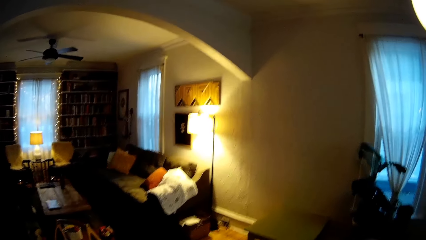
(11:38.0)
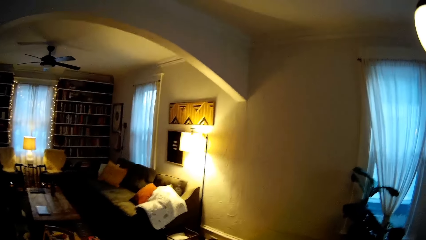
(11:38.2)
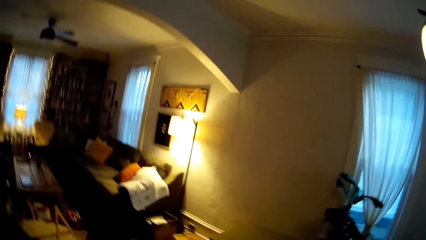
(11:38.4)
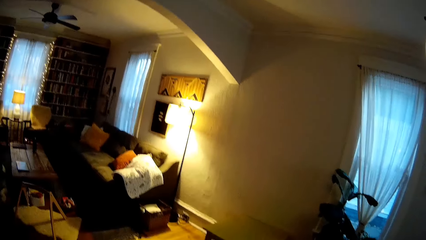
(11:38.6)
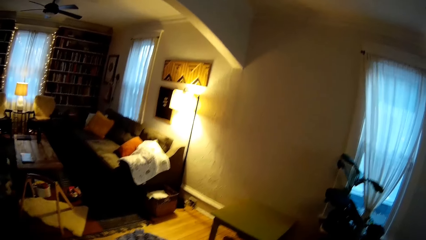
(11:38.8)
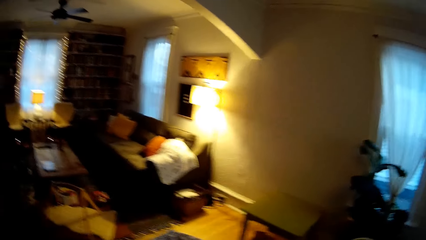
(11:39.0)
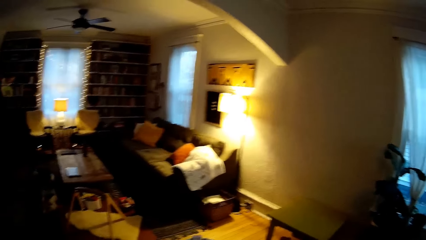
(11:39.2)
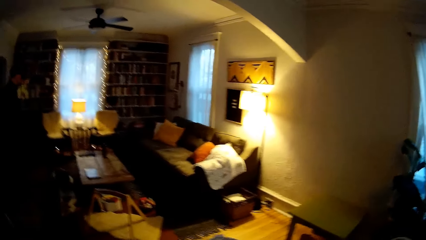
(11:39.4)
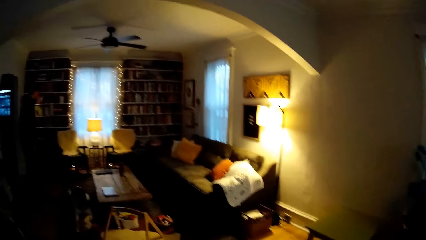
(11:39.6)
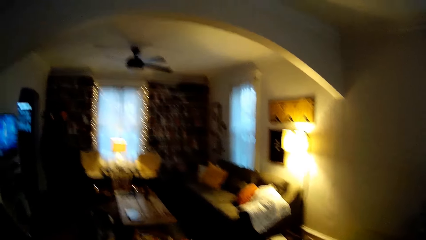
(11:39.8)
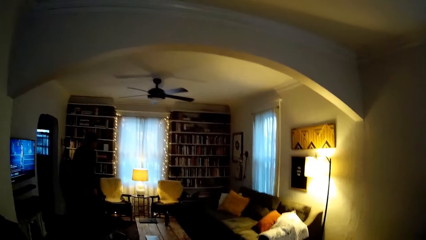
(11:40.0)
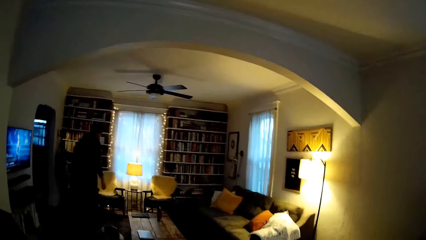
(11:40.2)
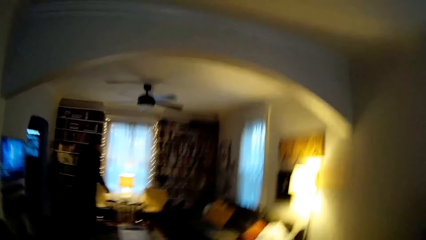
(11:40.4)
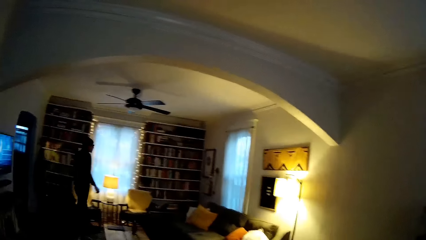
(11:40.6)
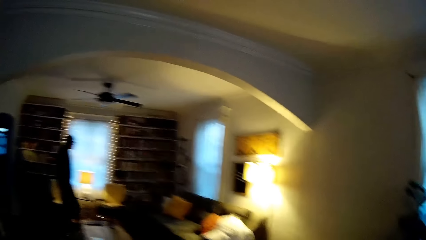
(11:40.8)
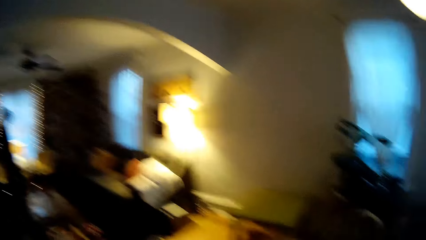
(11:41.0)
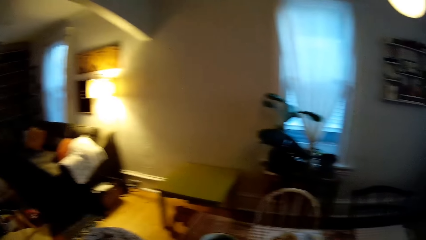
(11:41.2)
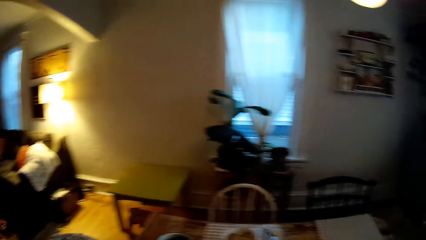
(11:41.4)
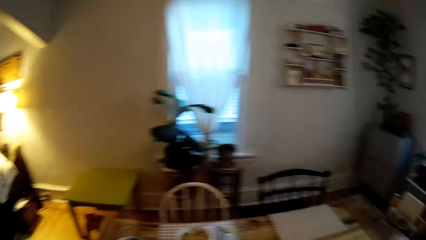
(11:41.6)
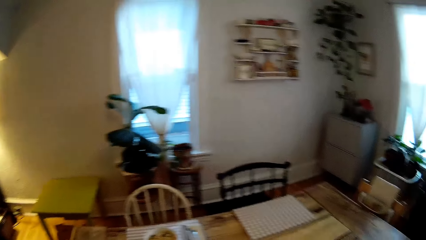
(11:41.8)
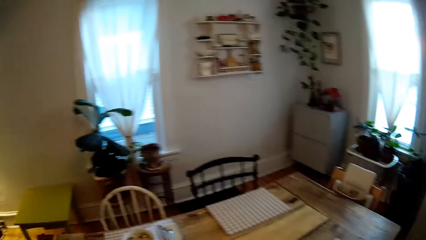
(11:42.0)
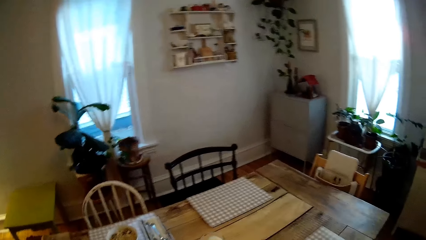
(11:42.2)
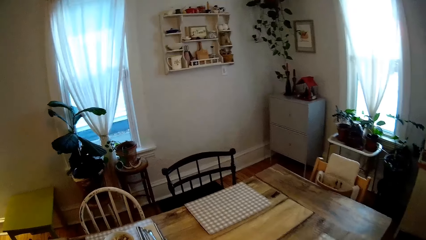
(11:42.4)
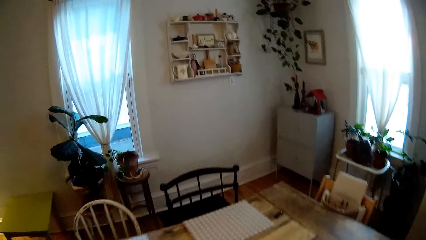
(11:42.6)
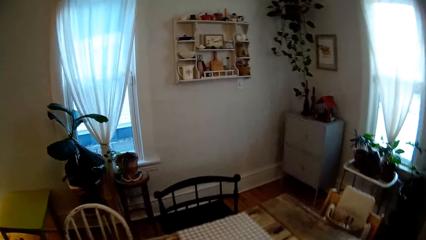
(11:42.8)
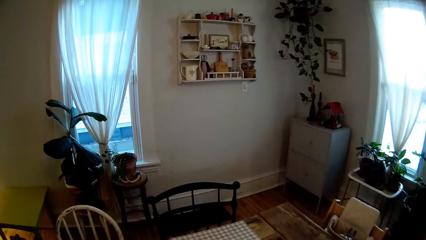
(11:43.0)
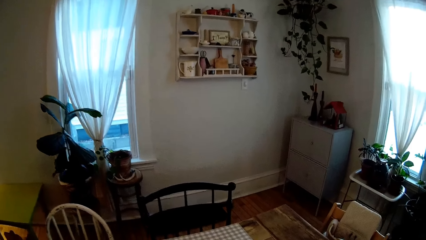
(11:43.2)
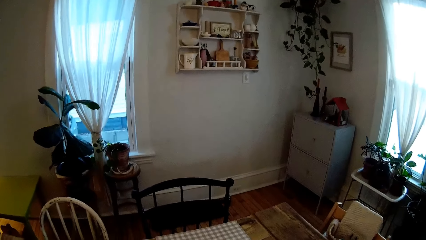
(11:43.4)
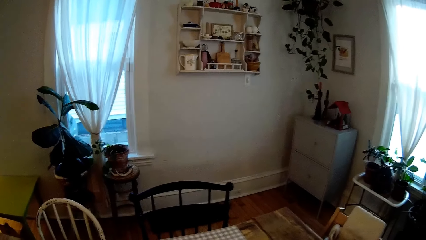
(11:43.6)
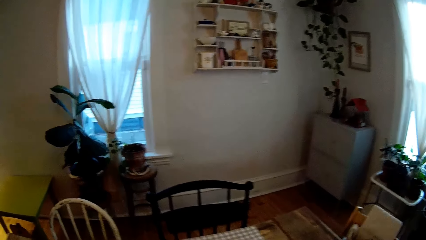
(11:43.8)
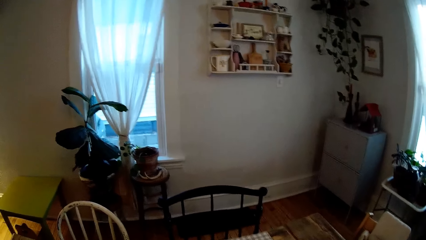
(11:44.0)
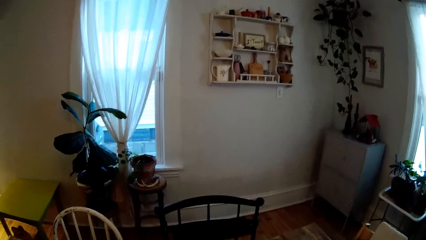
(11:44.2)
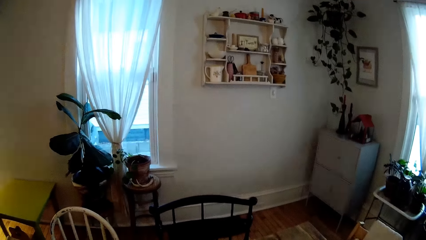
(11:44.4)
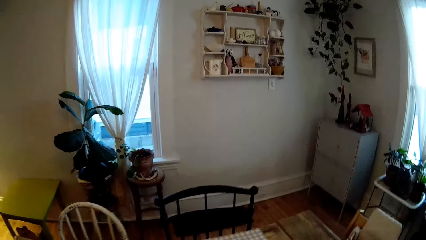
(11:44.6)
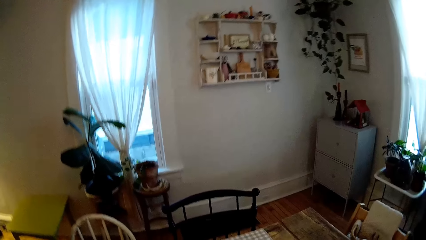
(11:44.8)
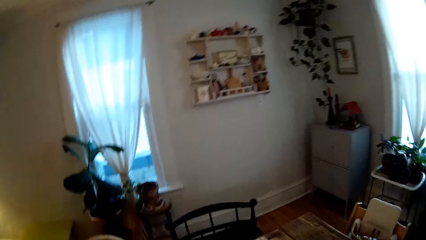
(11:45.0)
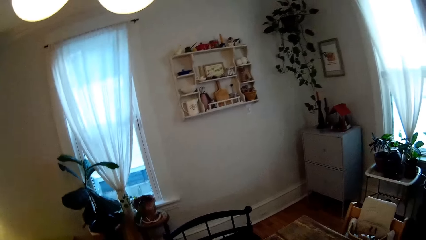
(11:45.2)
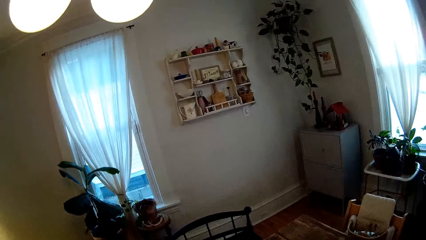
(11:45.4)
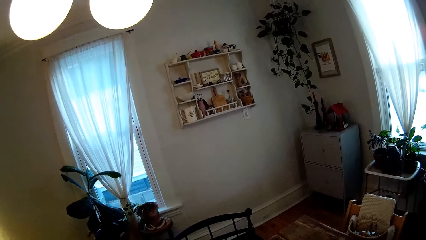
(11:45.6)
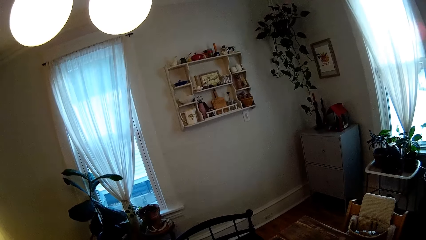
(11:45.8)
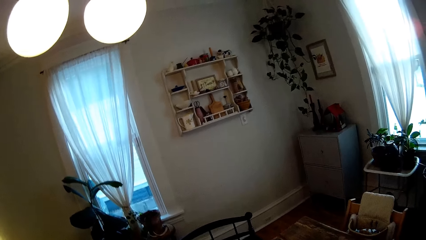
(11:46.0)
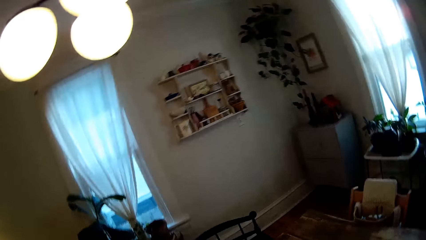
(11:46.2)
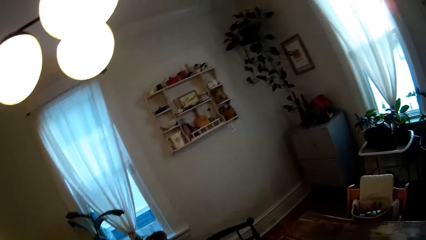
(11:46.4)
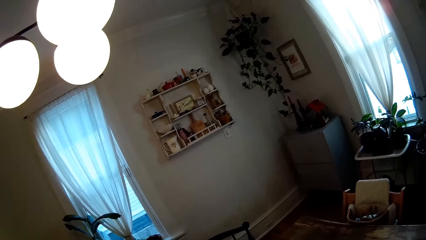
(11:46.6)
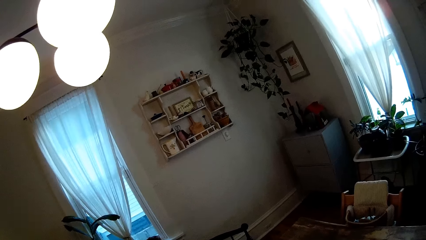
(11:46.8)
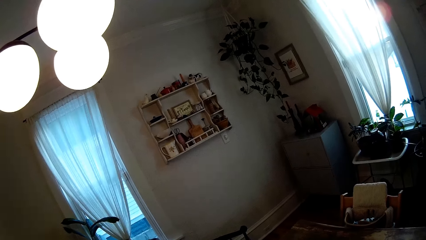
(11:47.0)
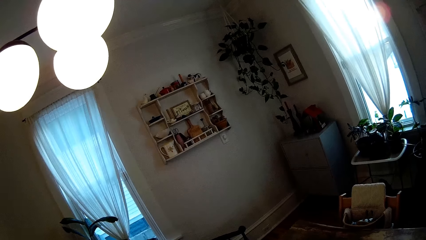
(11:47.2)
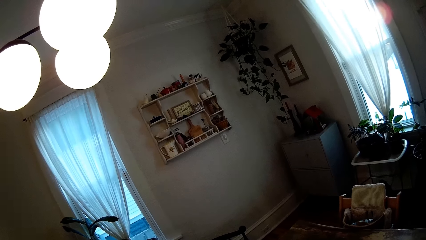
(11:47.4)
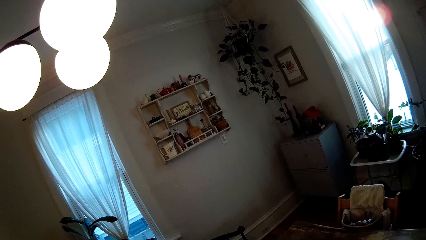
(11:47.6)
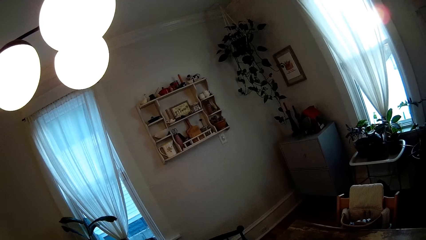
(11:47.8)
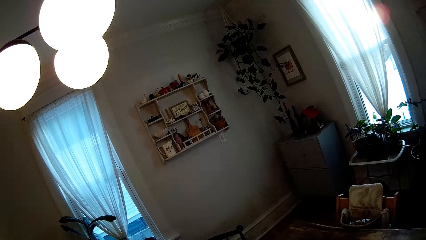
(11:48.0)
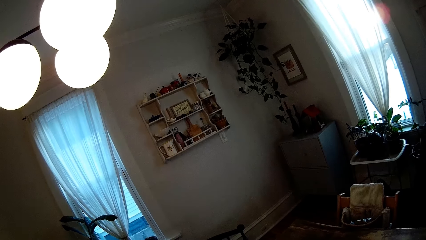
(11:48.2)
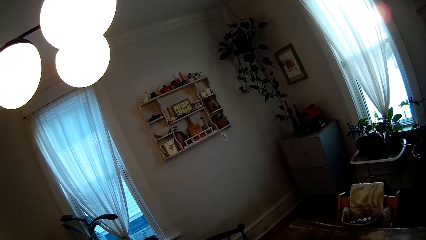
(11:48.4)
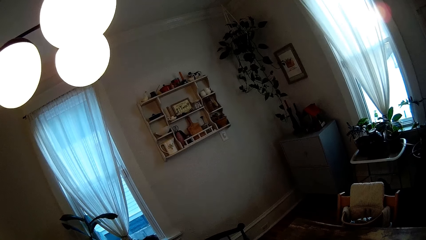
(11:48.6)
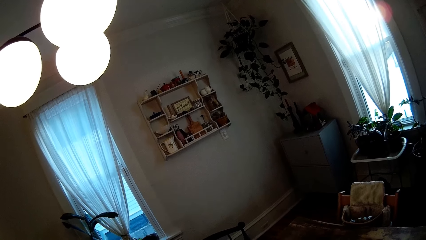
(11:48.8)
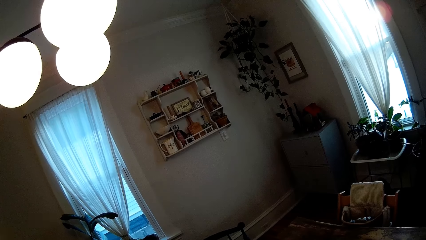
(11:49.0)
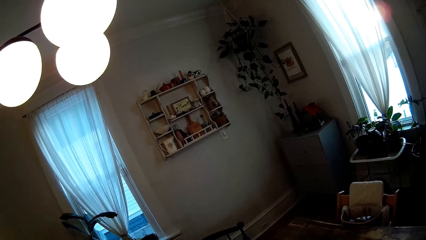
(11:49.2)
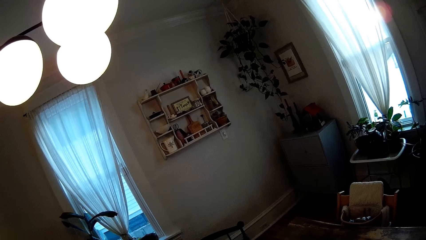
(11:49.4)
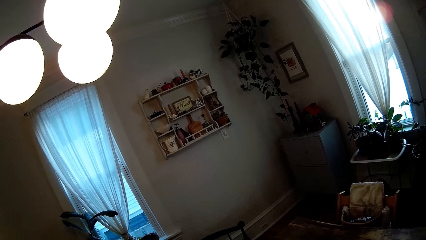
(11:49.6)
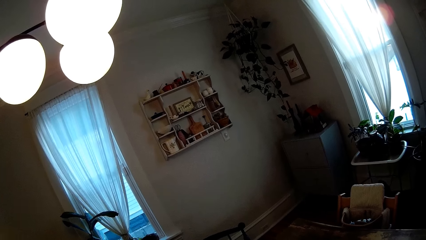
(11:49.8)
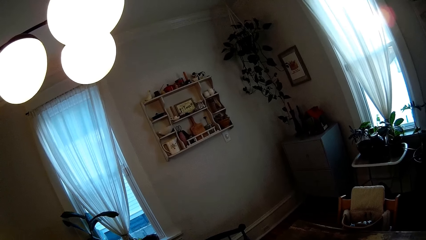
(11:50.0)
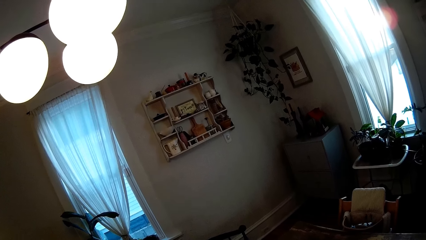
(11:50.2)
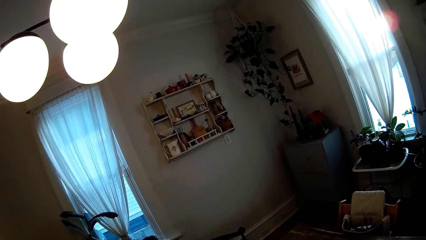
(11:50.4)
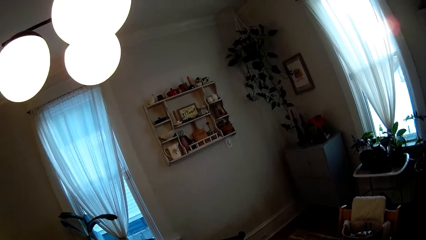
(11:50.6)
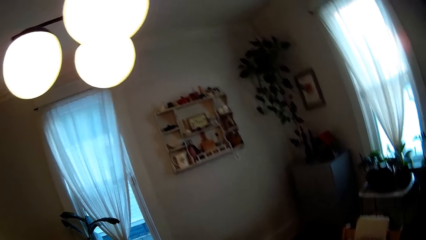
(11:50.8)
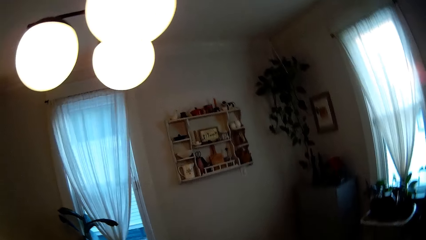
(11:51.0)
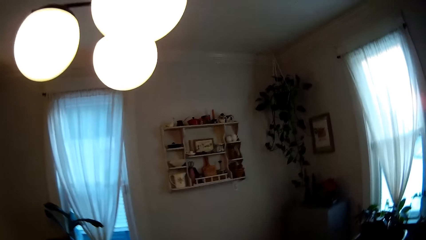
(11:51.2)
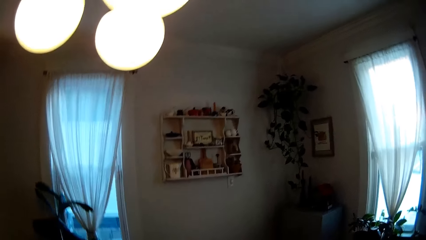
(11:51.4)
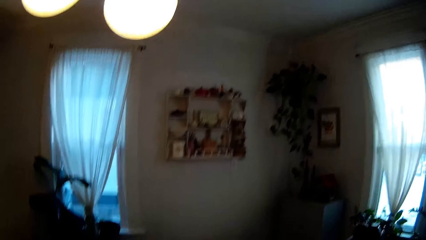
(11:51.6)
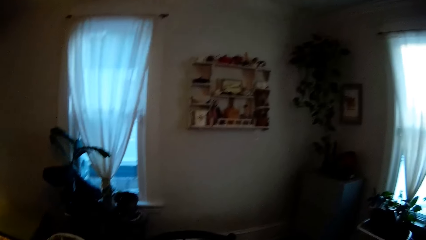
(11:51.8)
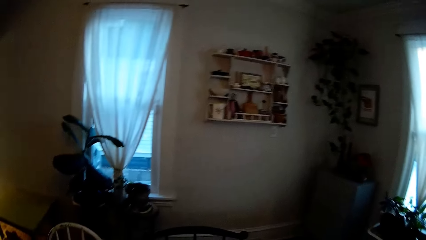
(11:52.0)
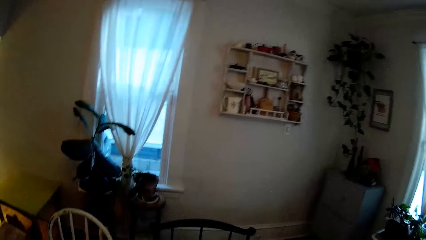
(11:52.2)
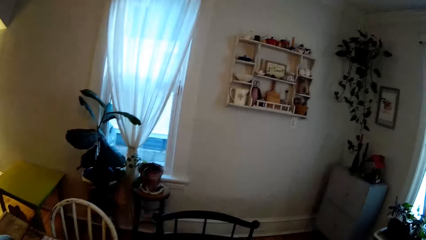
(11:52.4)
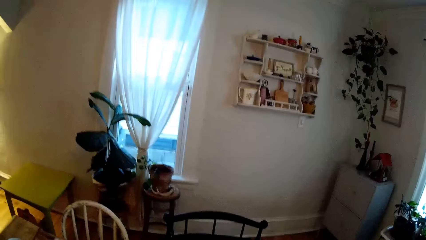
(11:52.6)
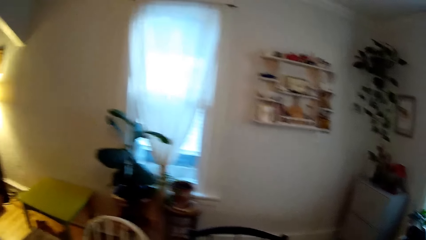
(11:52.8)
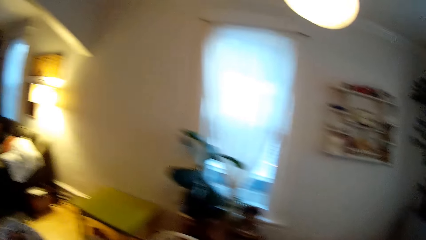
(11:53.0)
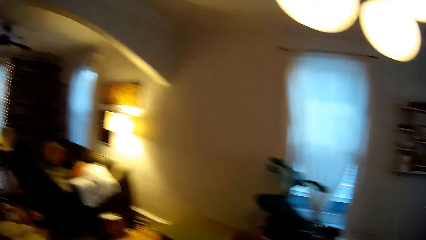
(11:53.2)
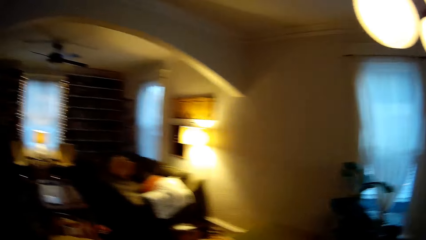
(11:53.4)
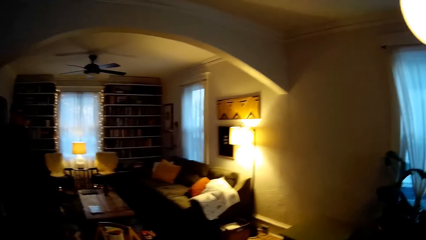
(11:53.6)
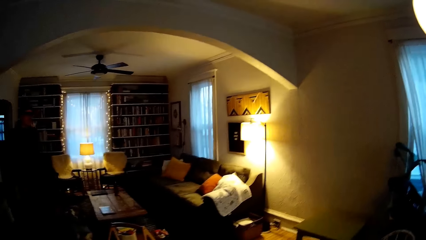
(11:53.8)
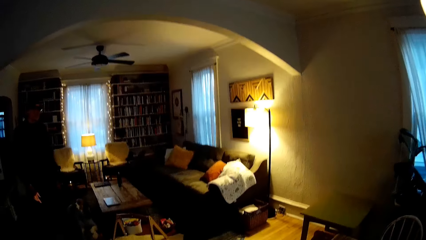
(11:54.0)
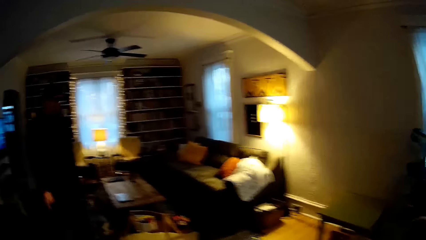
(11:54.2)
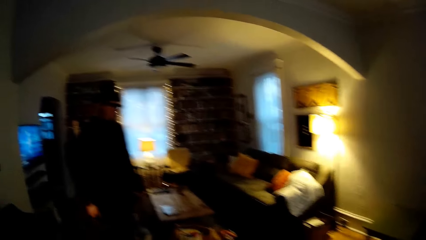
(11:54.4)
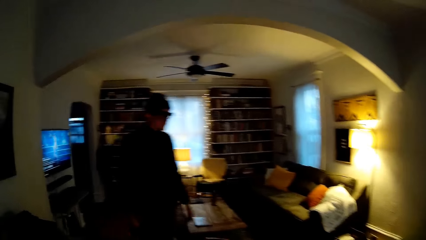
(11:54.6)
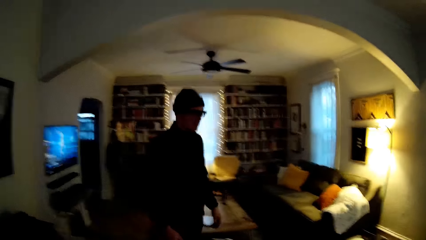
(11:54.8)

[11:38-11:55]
A man walks in the house. The camera wearer stands in the house.
